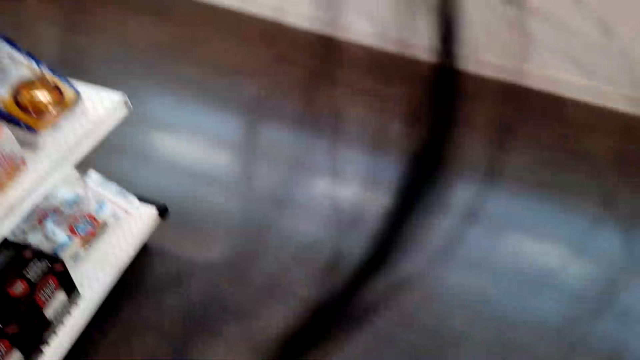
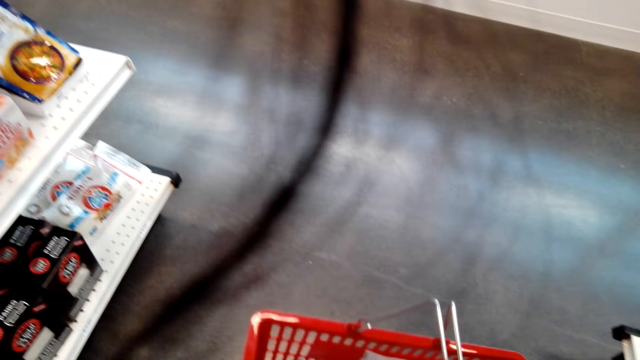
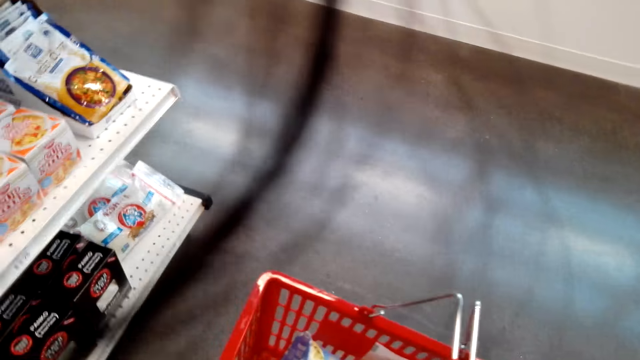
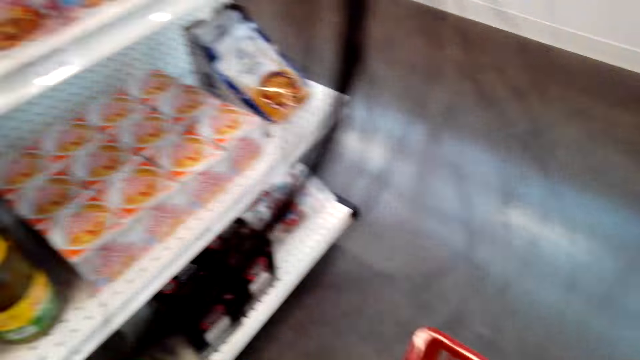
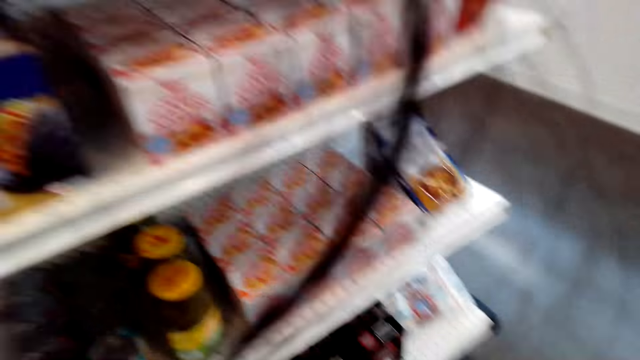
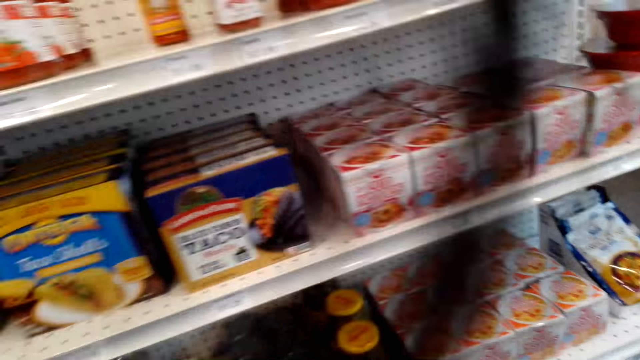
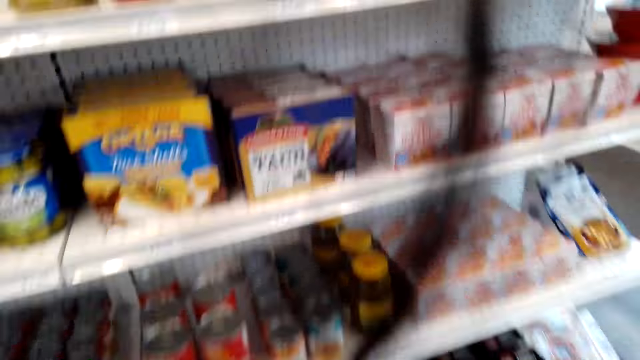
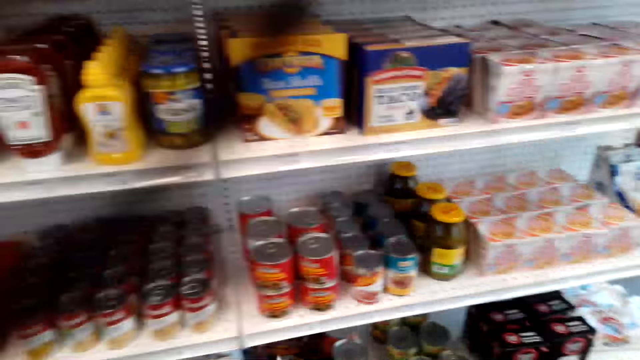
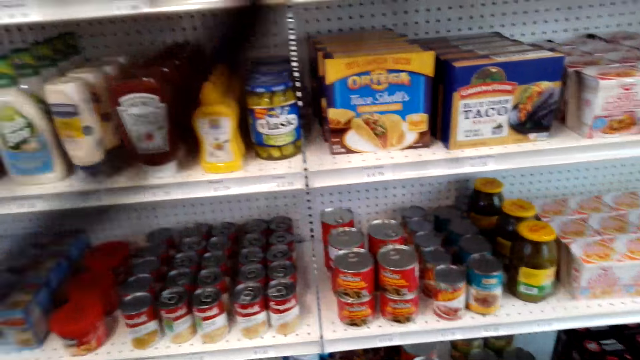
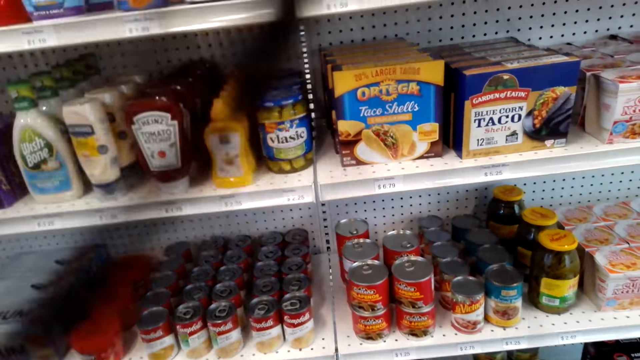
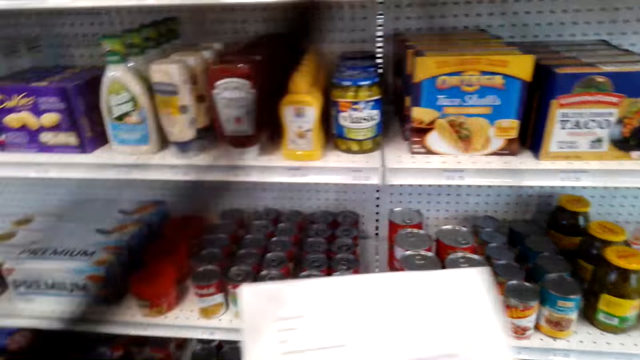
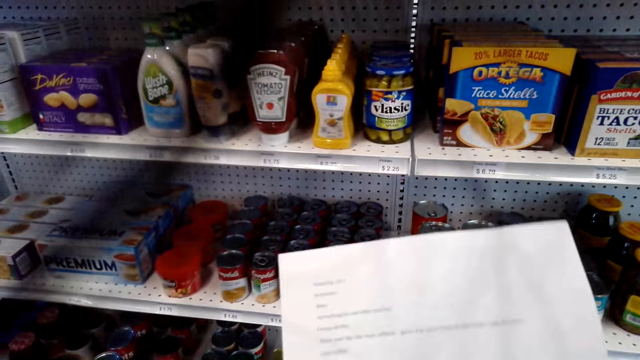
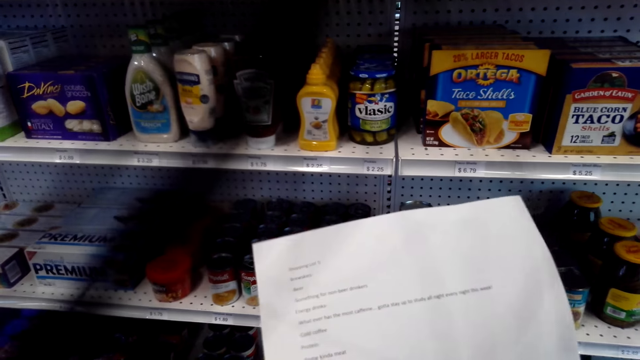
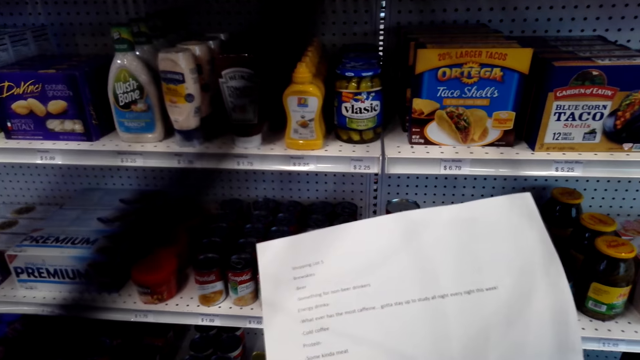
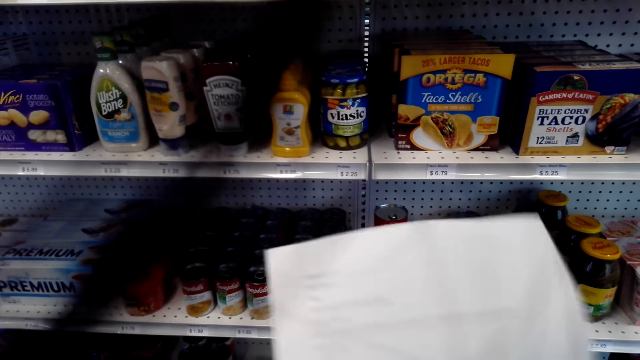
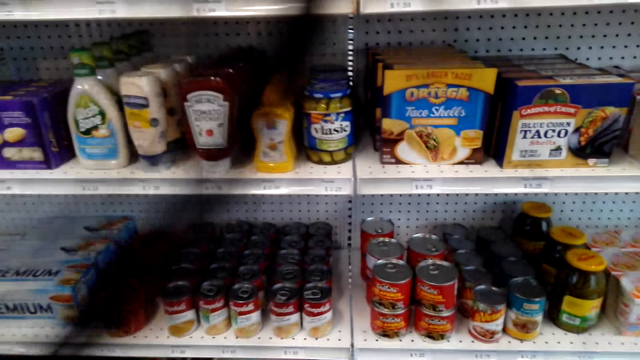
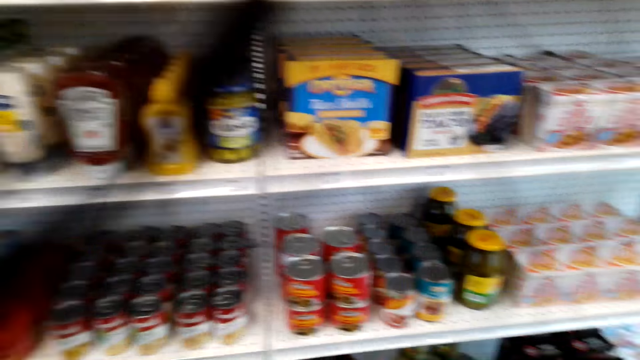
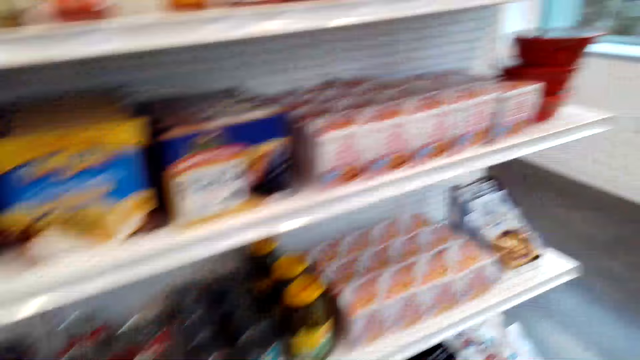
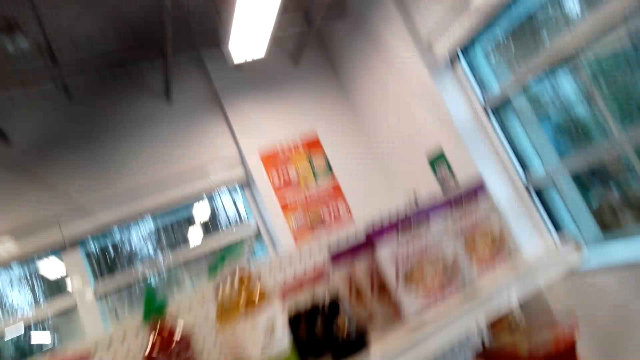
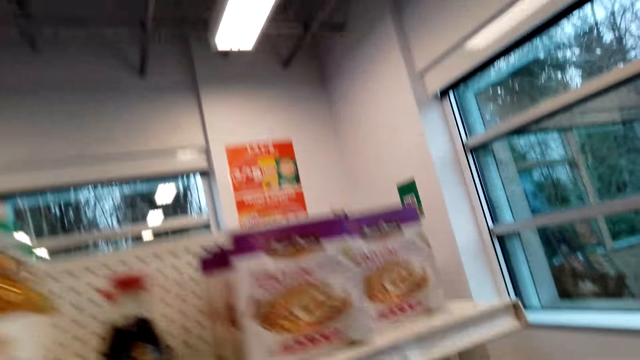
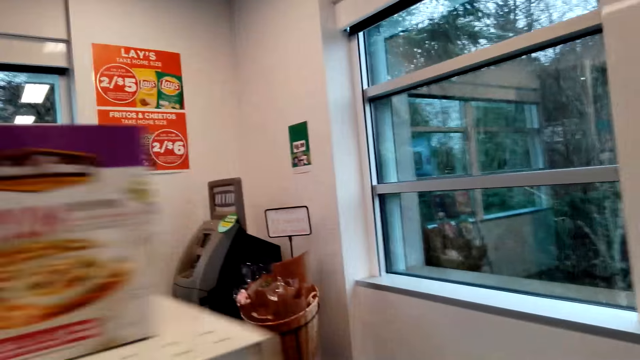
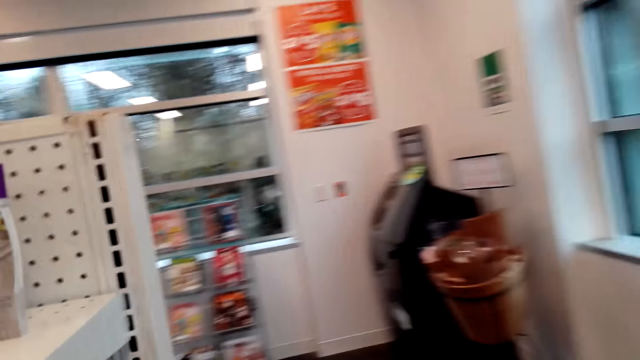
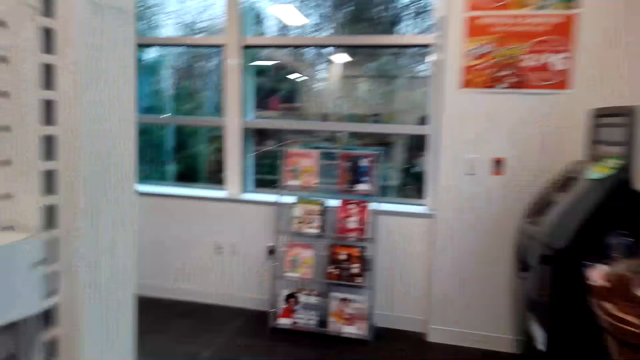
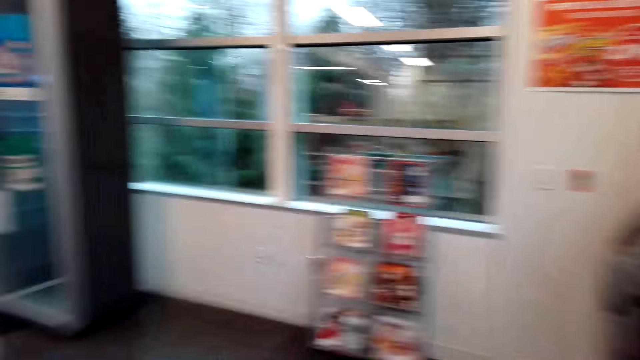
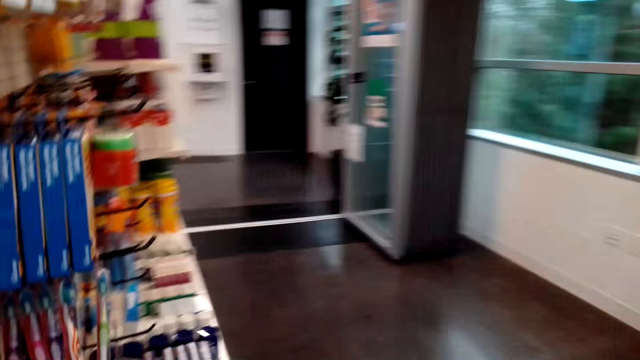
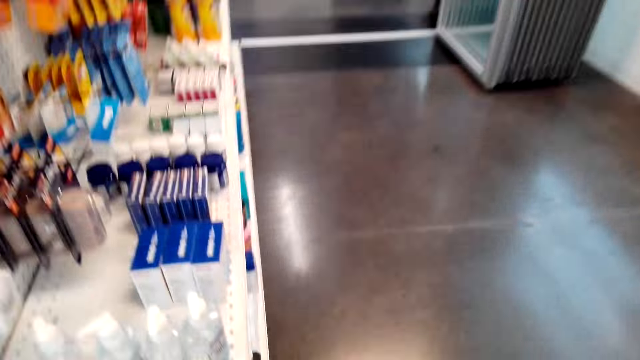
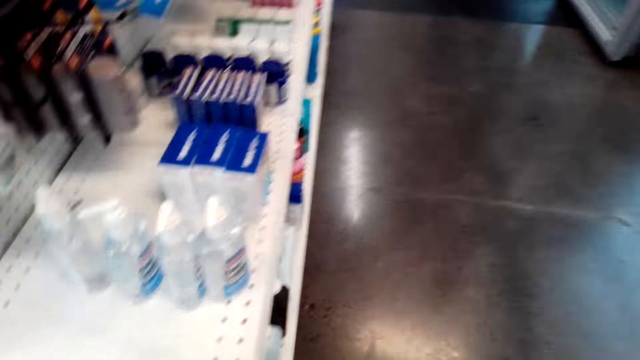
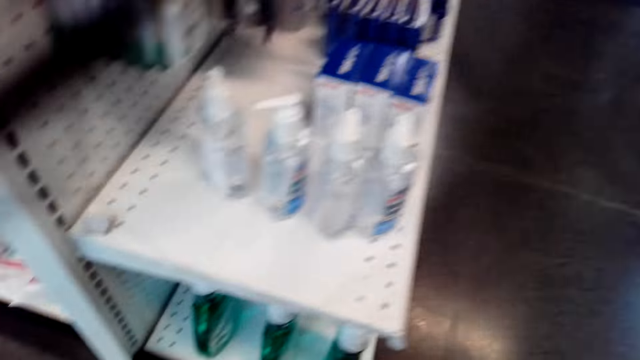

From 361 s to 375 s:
The camera wearer puts the bottle of Cholula sauce in the basket. They check the sheet of paper. They walk around the shelves.

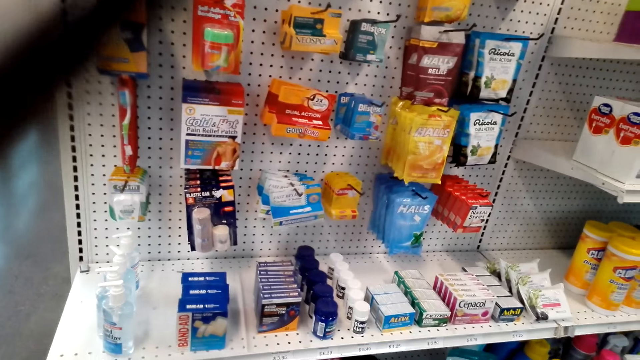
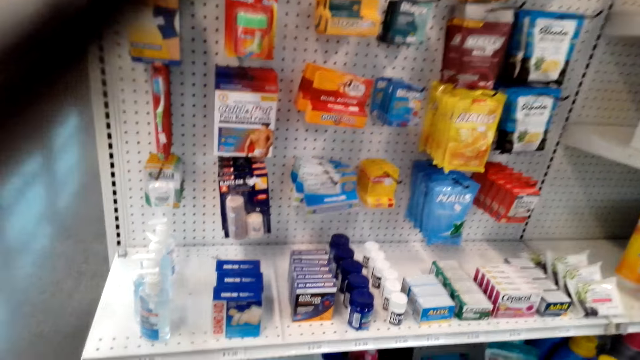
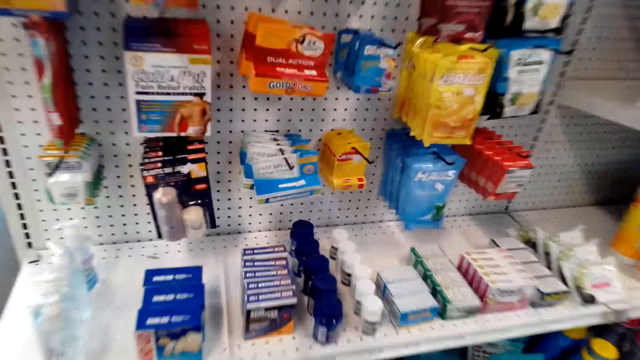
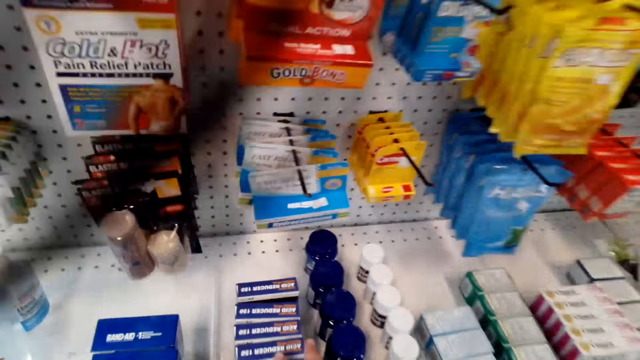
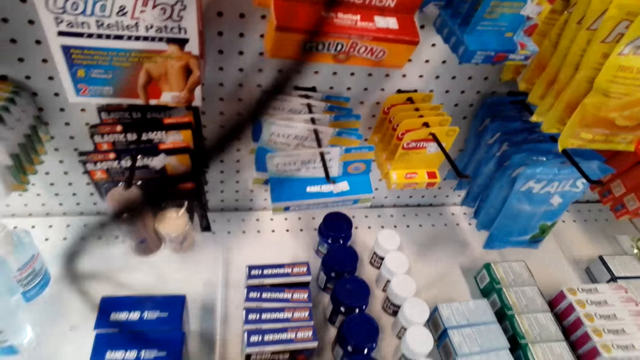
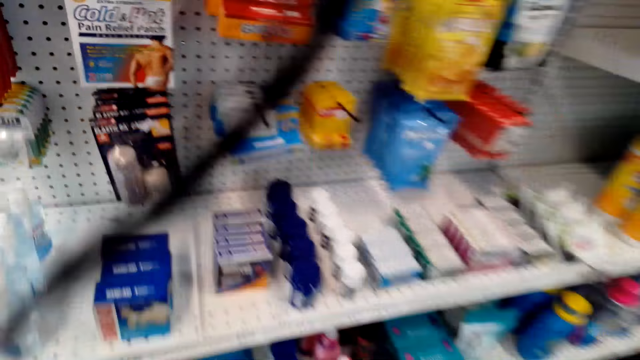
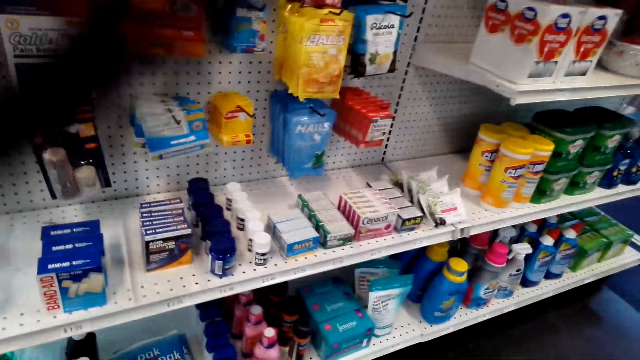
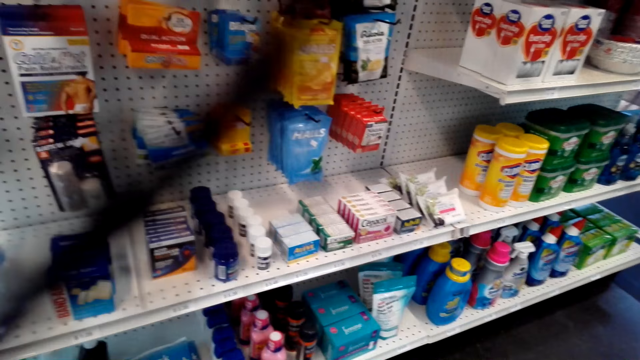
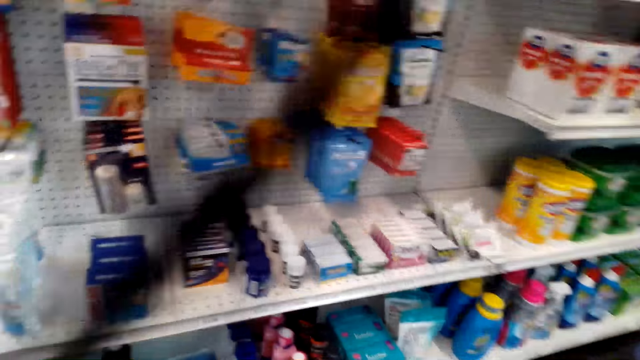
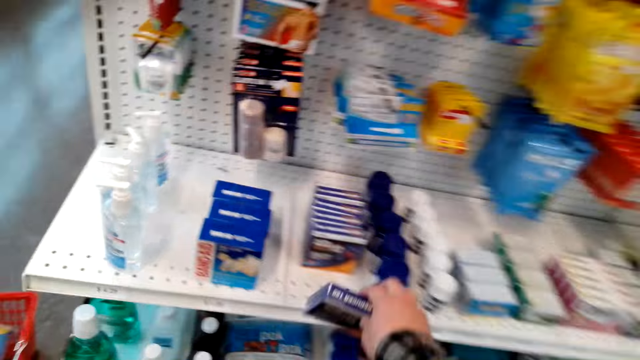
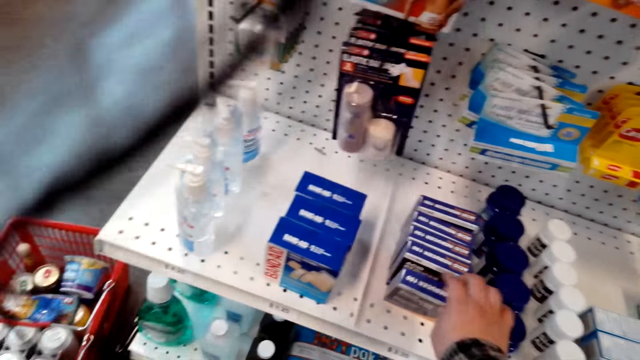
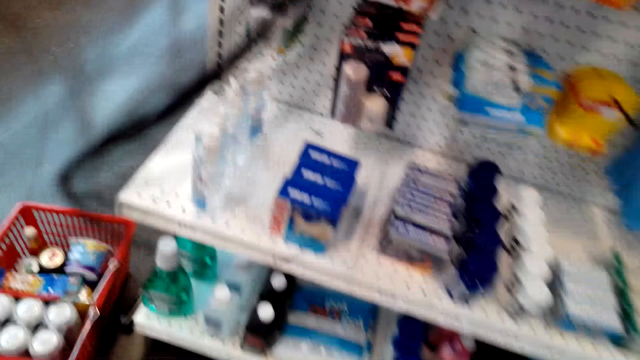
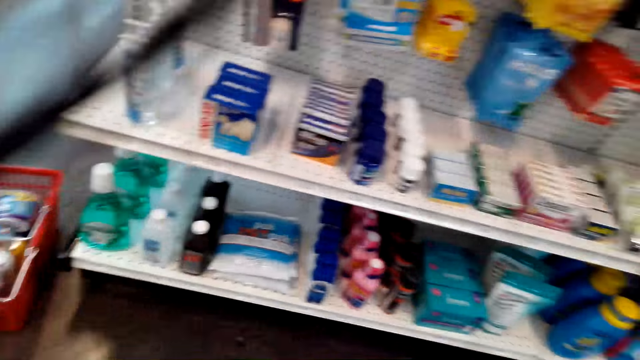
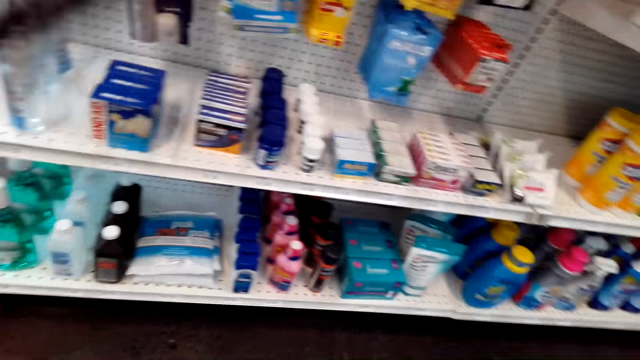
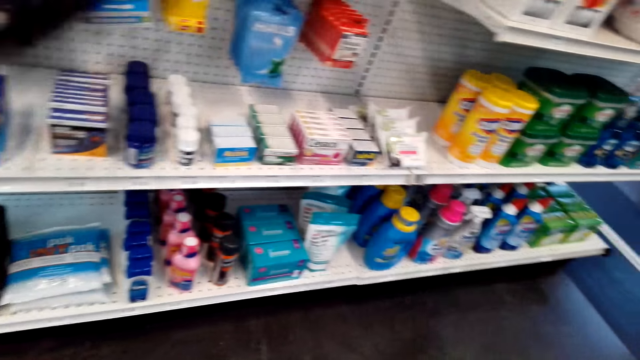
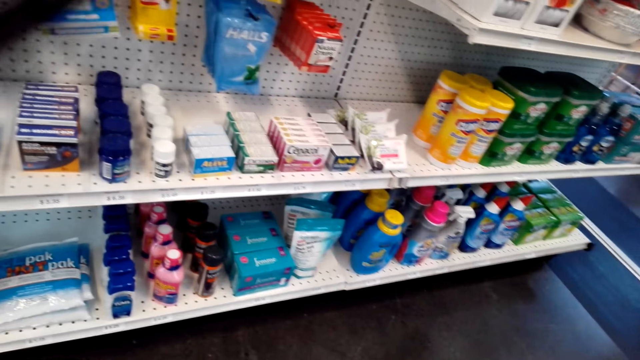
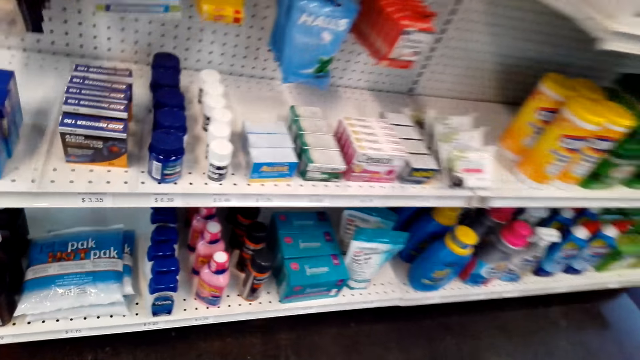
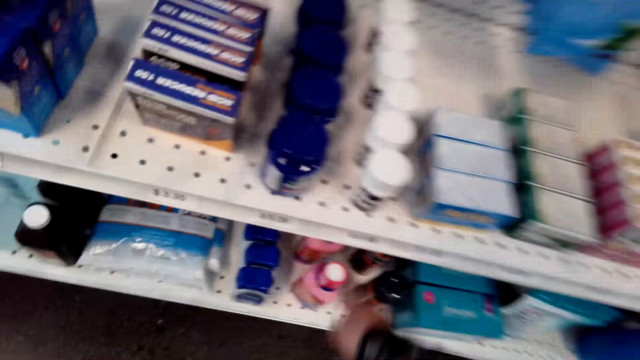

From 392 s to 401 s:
The camera wearer picks a packet of acid reducer from the shelf. They put back the packet of acid reducer to the shelf.
